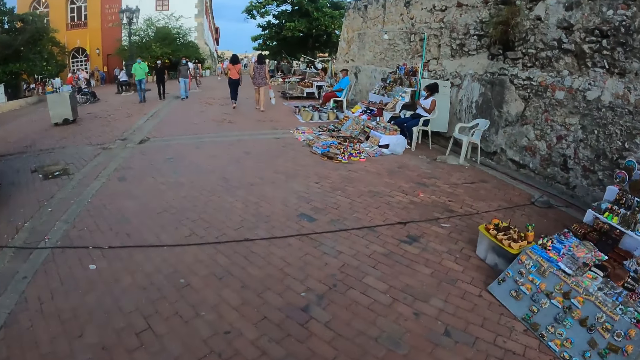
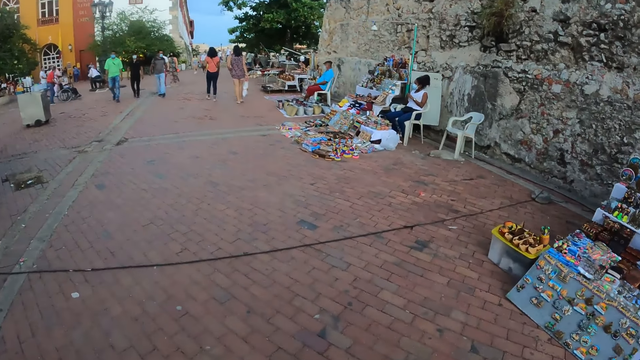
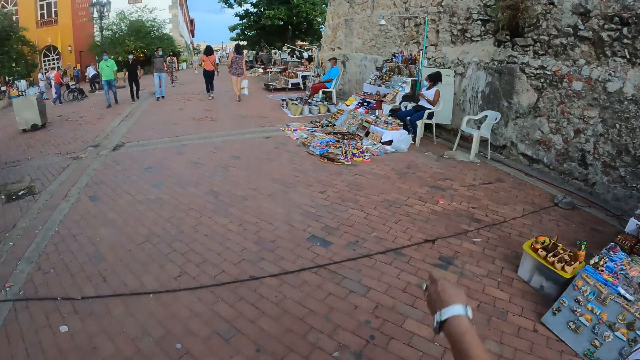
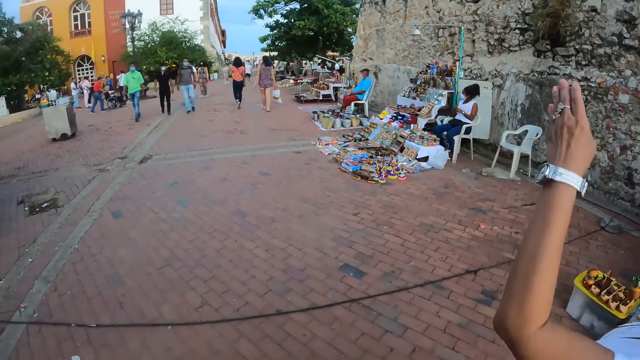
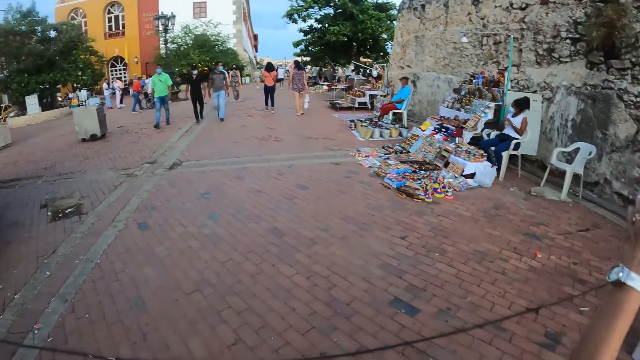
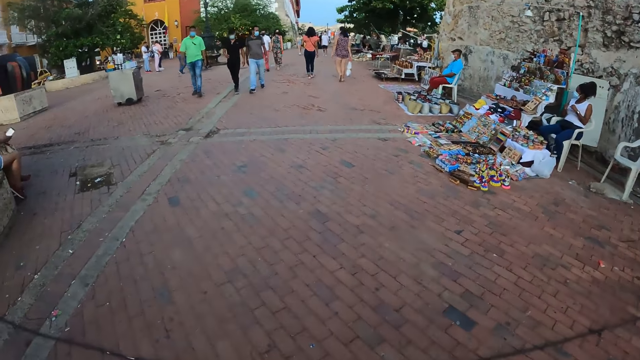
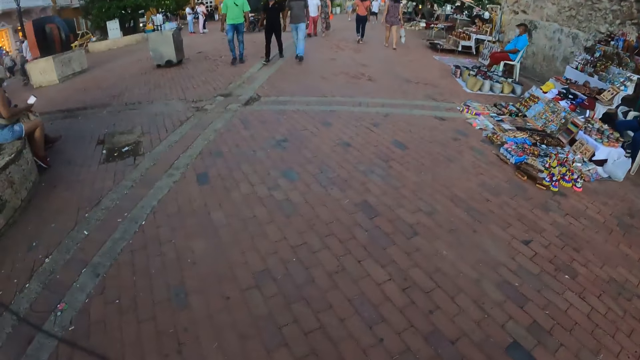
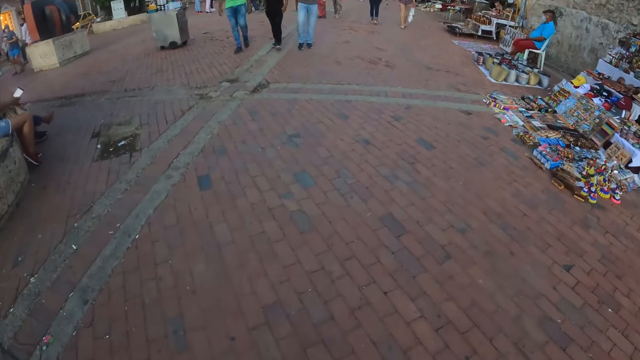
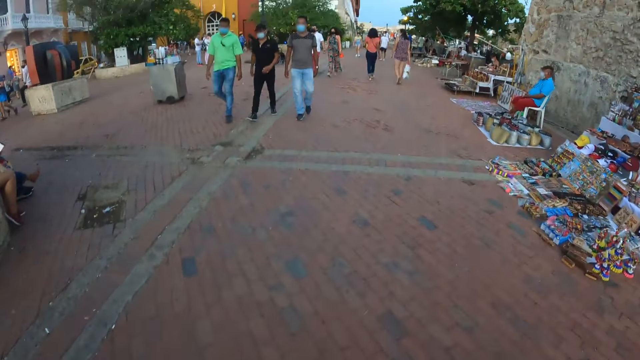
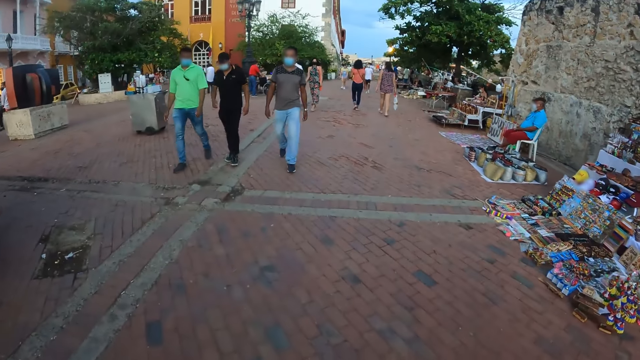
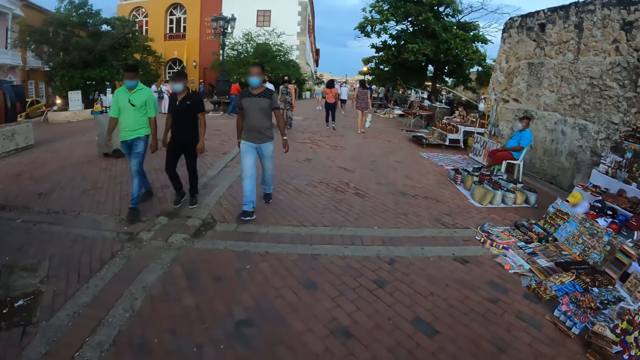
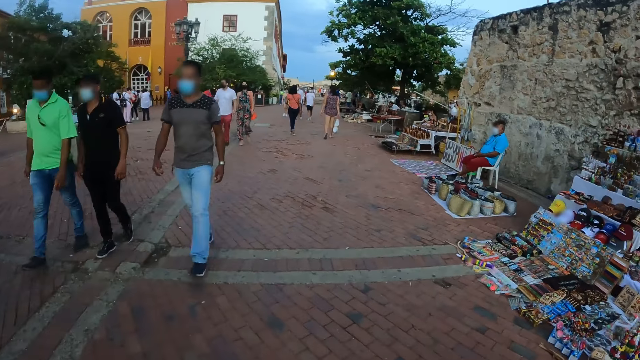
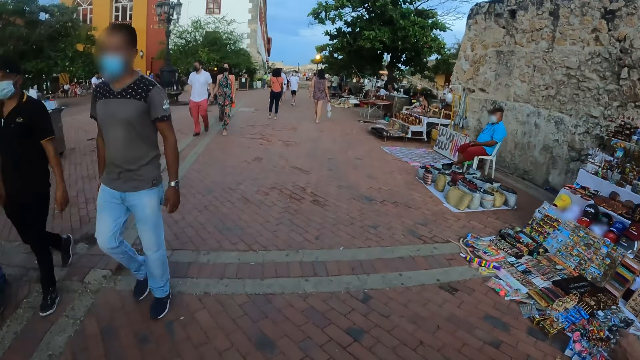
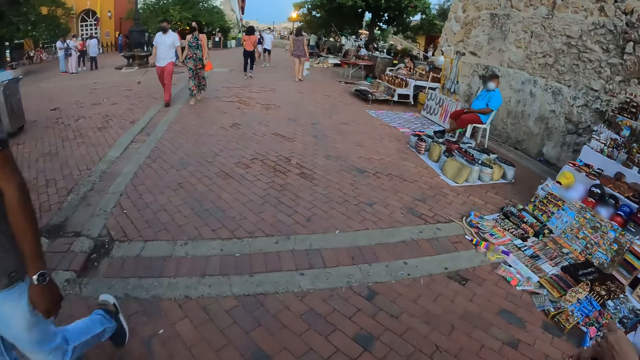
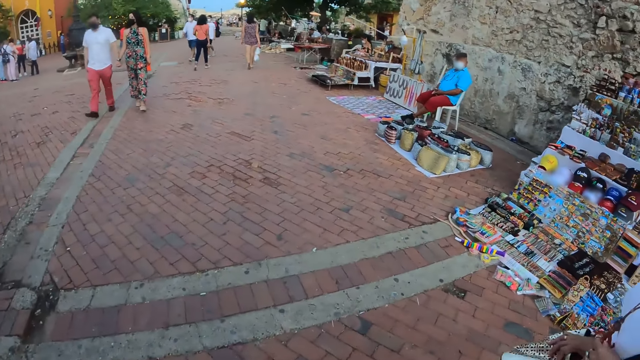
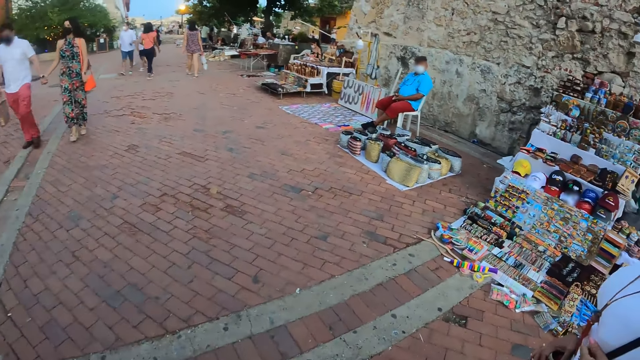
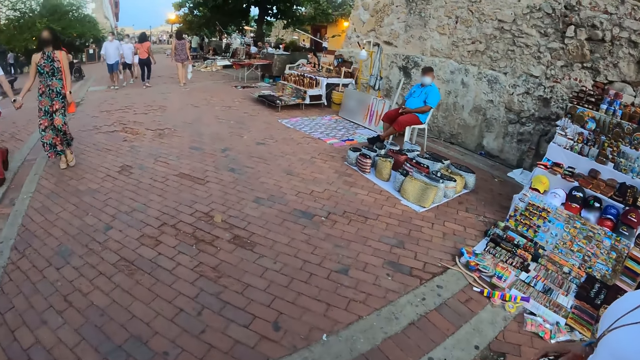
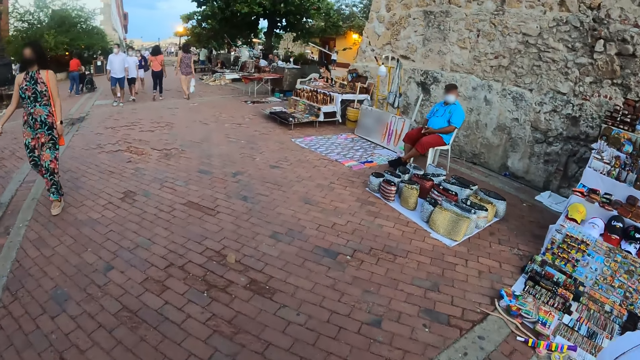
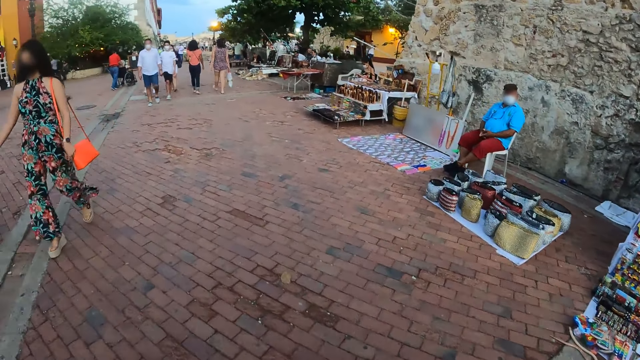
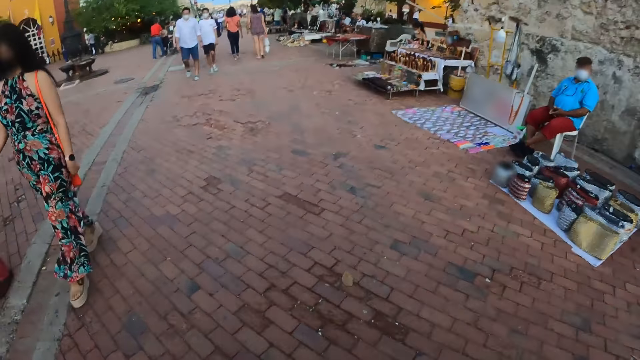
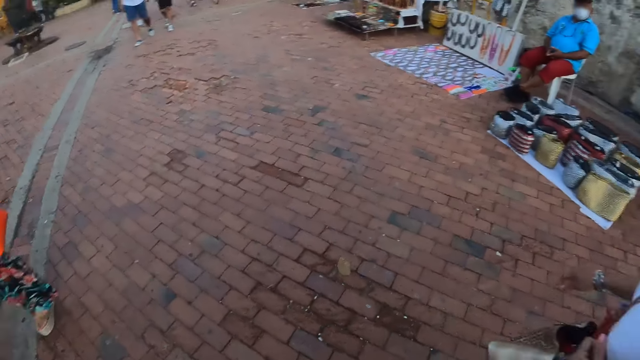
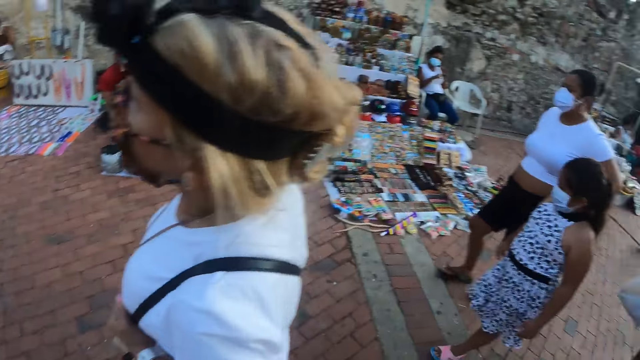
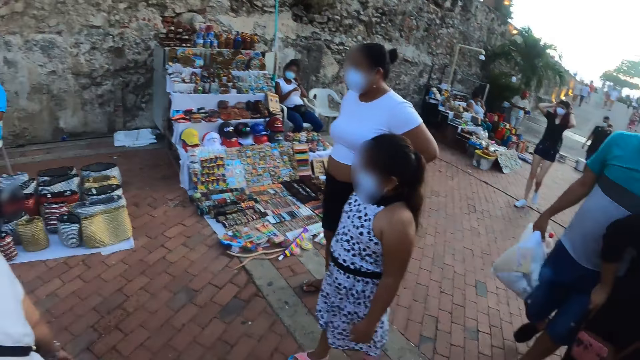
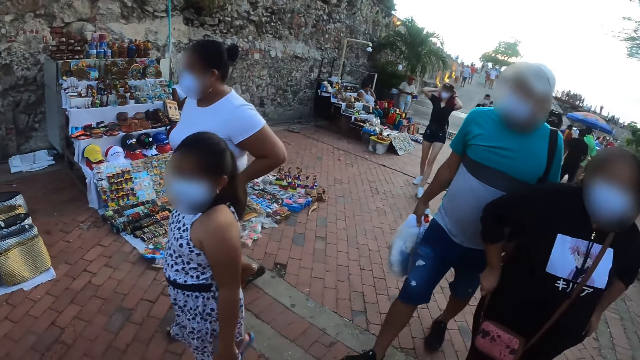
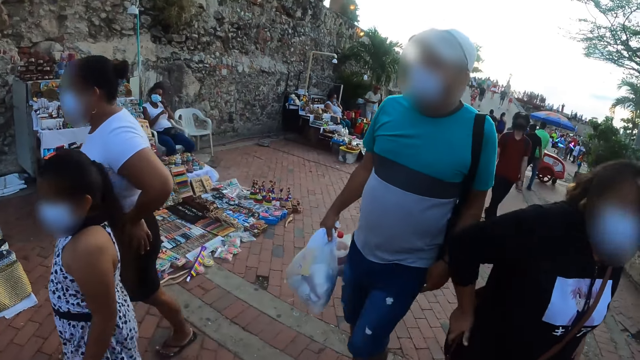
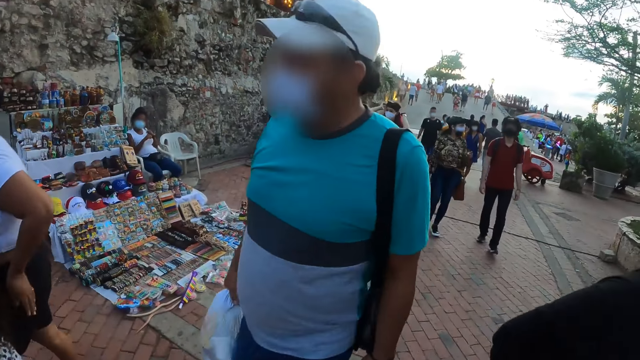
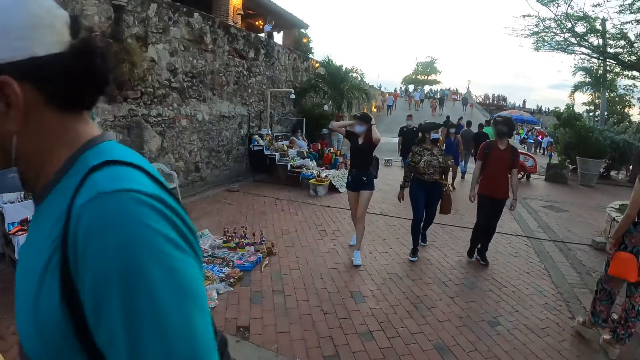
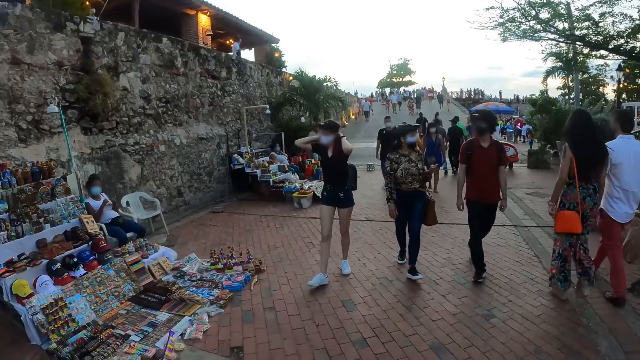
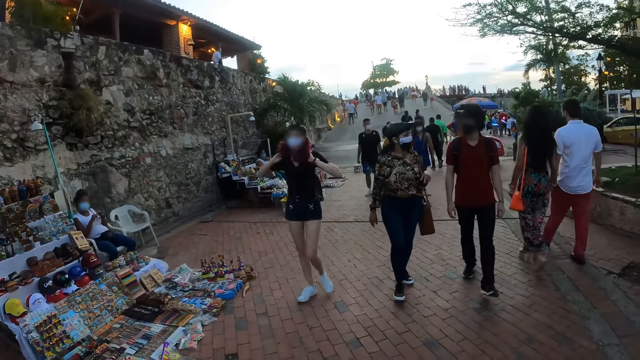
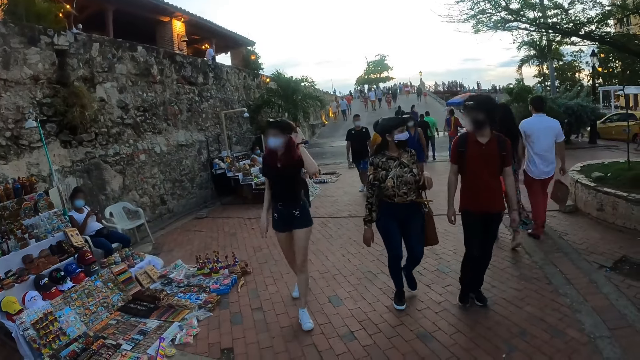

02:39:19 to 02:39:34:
A woman gestures her hand. The camera wearer walks around the park. They walk around the park again.

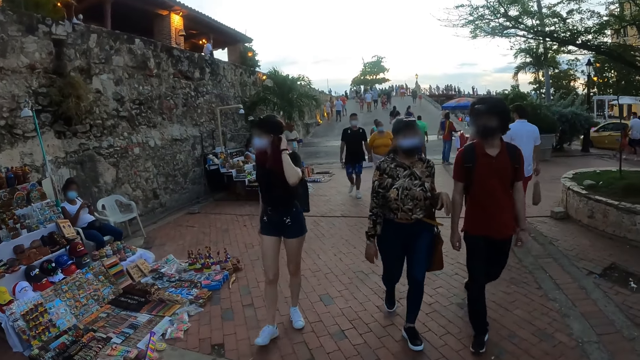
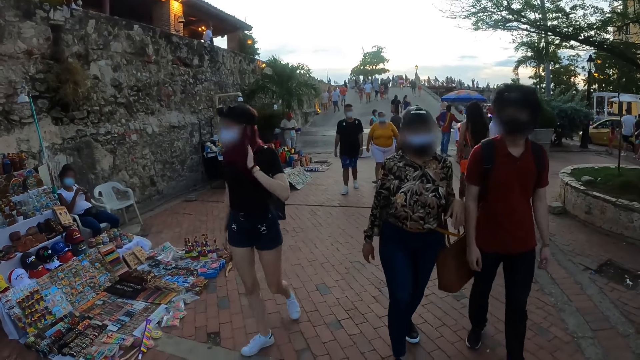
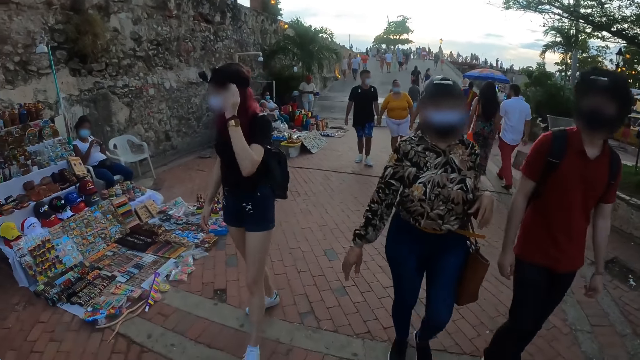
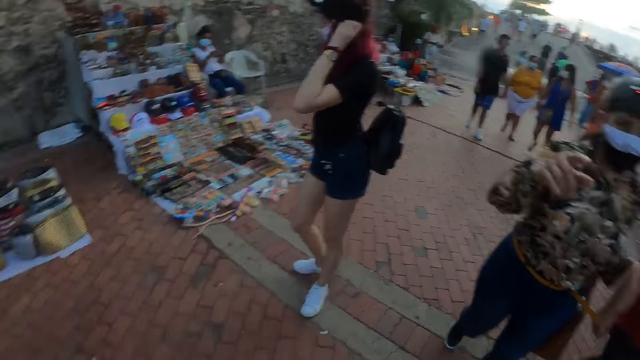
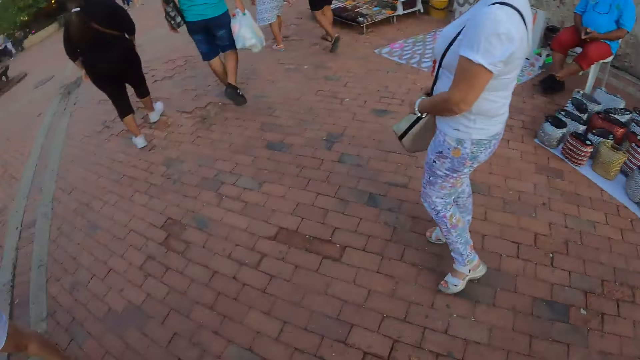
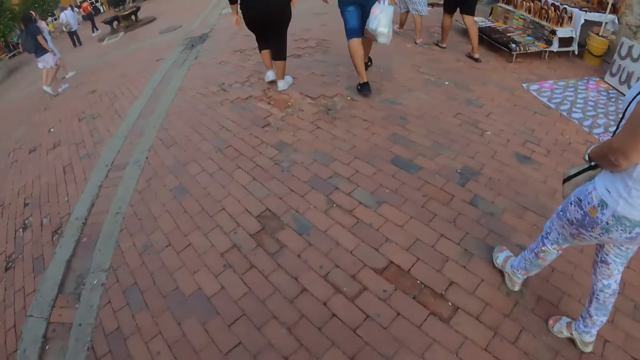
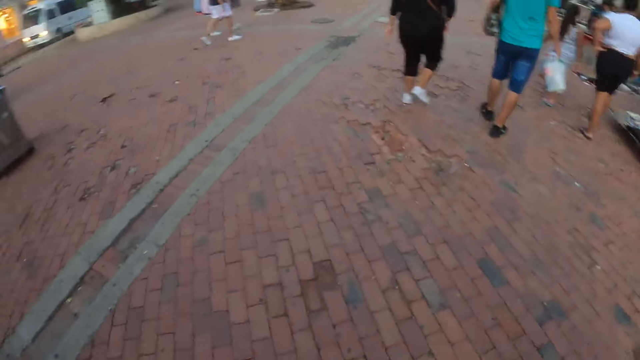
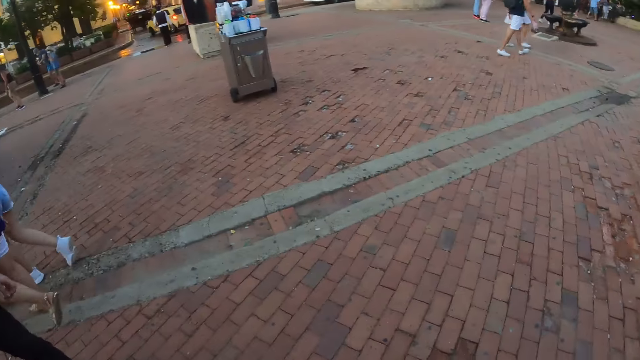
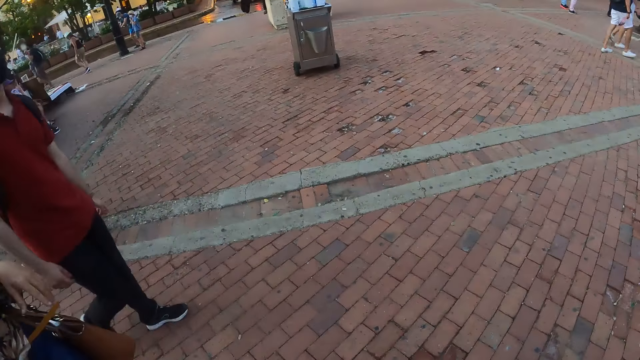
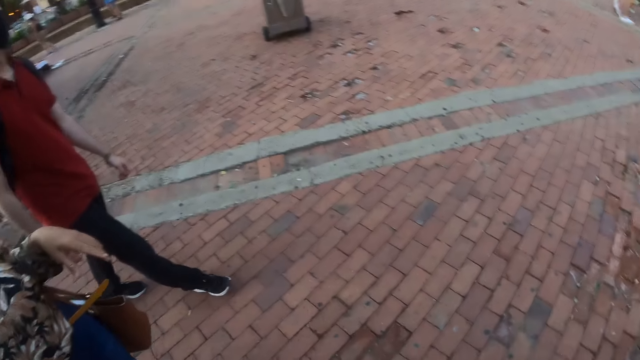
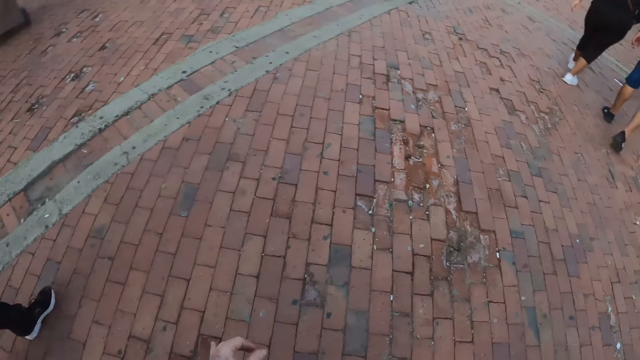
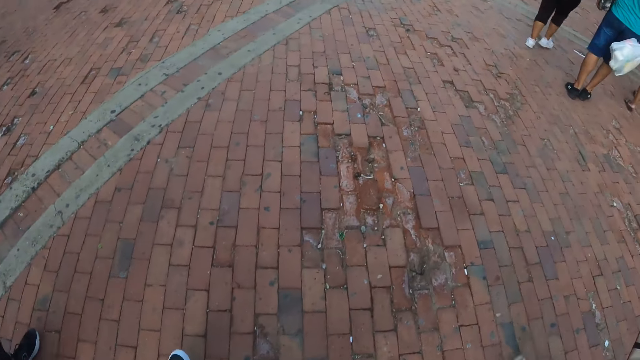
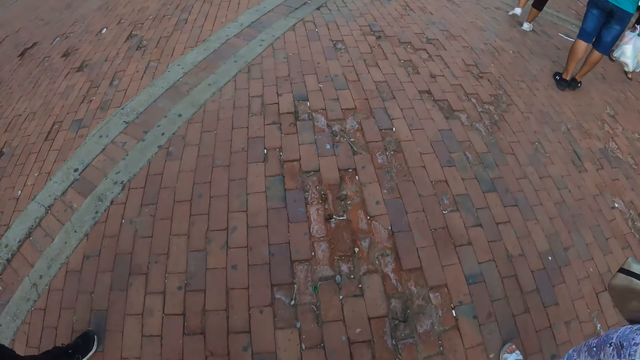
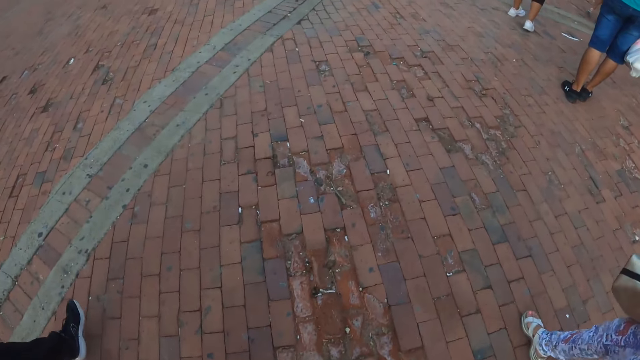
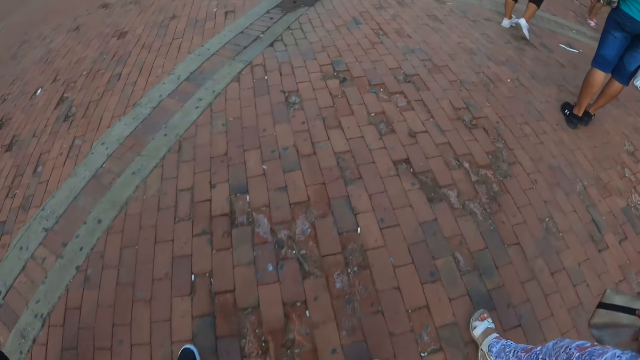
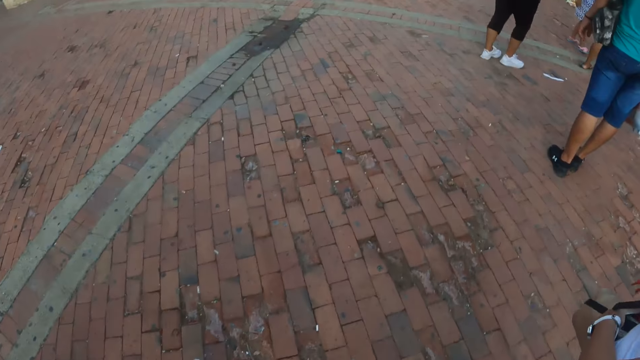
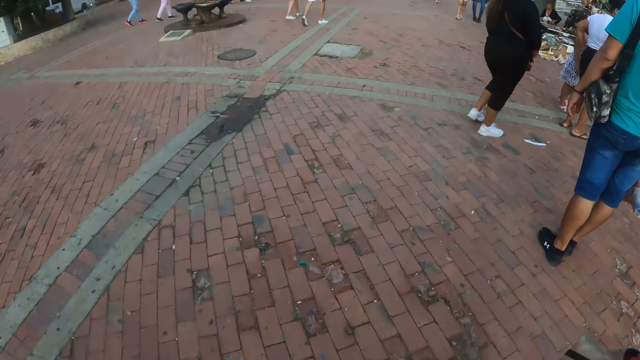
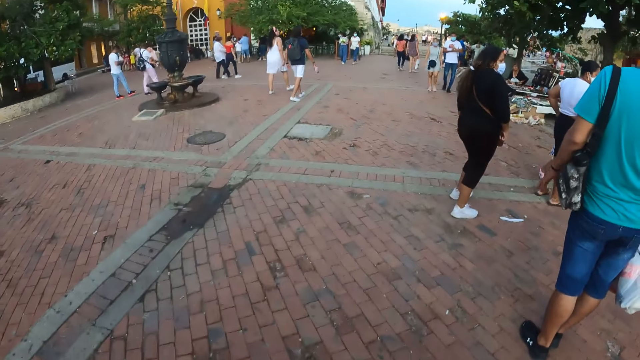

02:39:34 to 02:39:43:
A woman walks around the park. The camera wearer looks around the park. They walk around the park.
